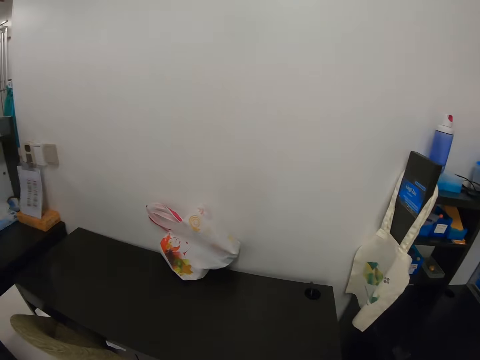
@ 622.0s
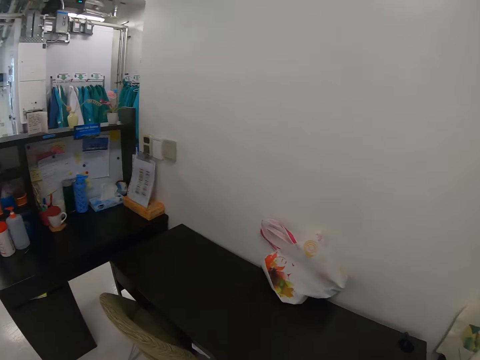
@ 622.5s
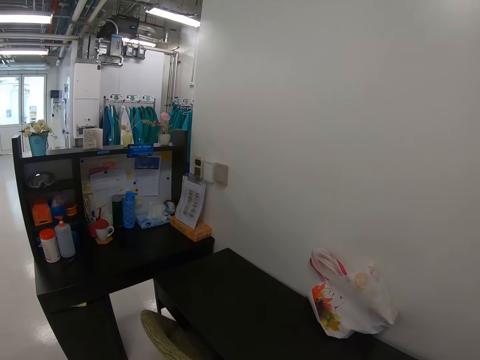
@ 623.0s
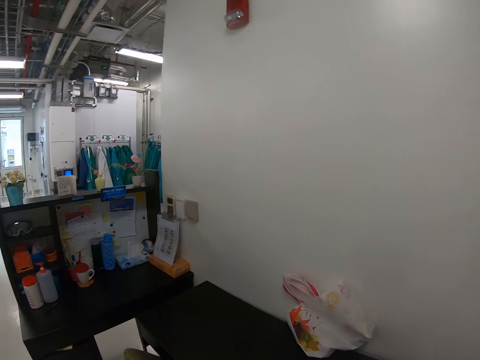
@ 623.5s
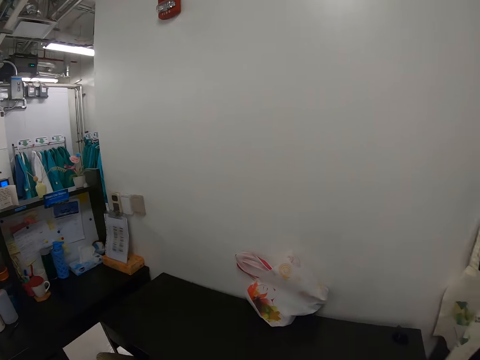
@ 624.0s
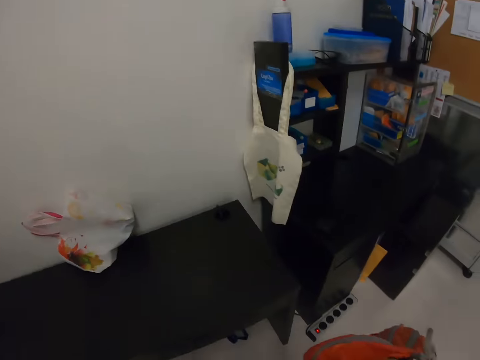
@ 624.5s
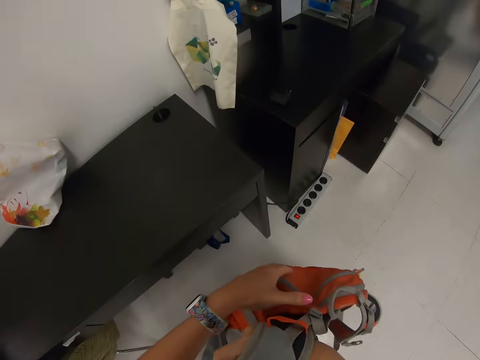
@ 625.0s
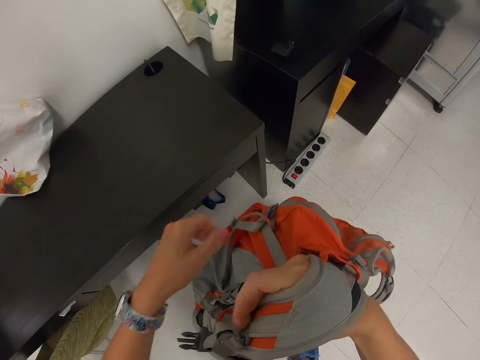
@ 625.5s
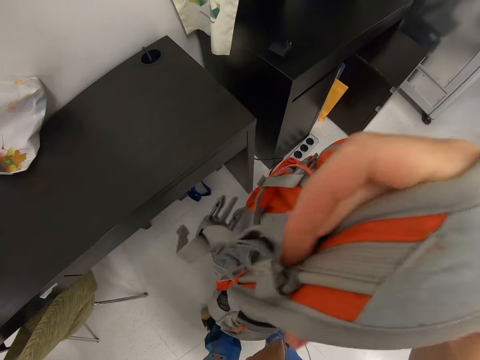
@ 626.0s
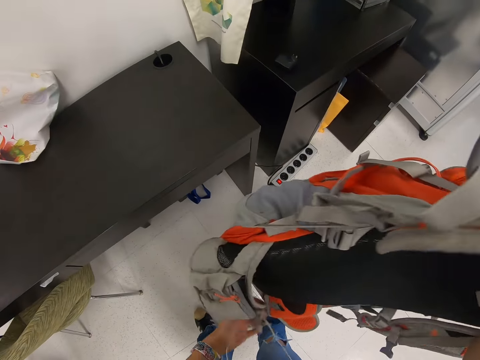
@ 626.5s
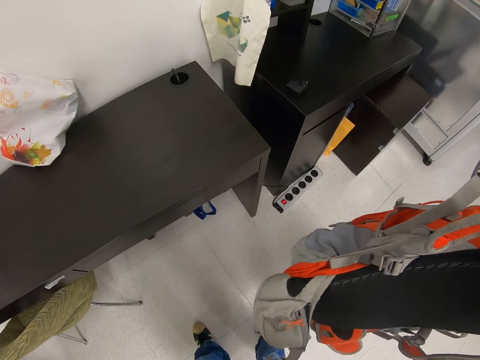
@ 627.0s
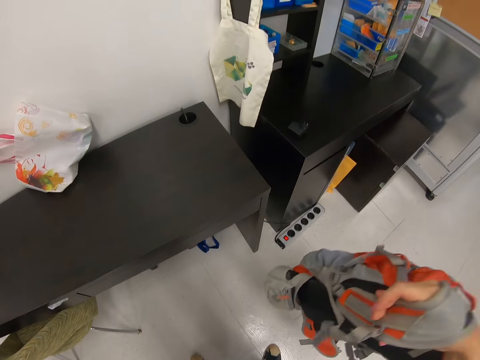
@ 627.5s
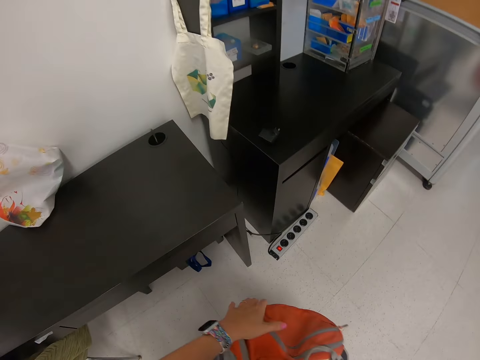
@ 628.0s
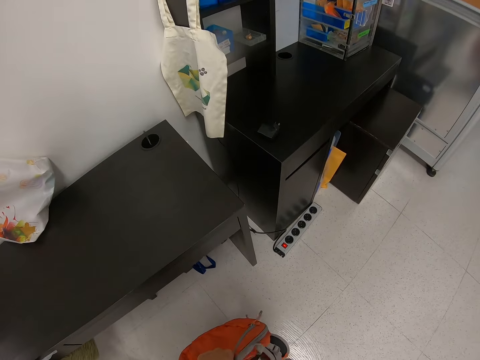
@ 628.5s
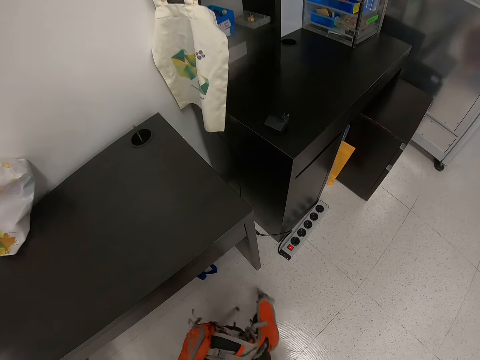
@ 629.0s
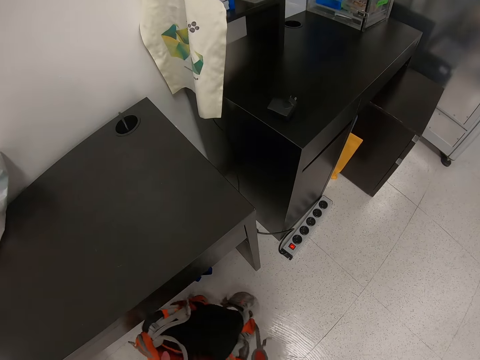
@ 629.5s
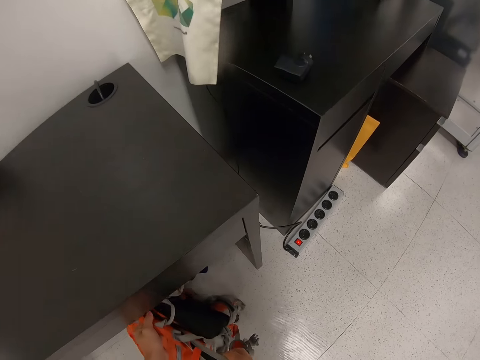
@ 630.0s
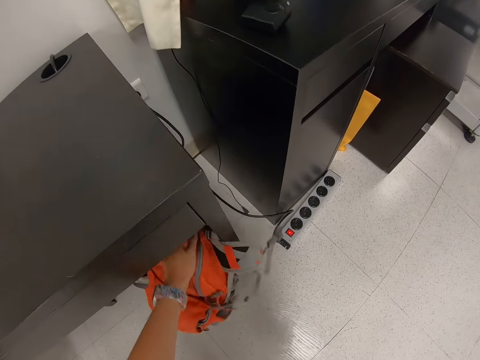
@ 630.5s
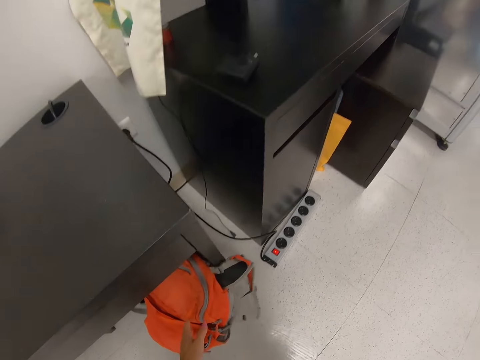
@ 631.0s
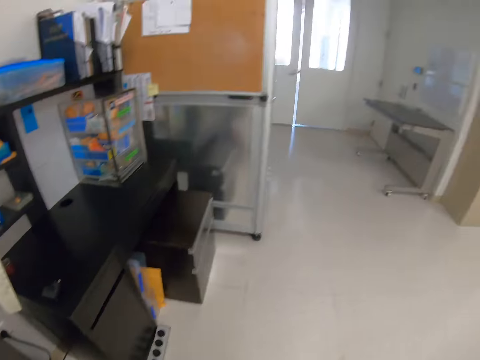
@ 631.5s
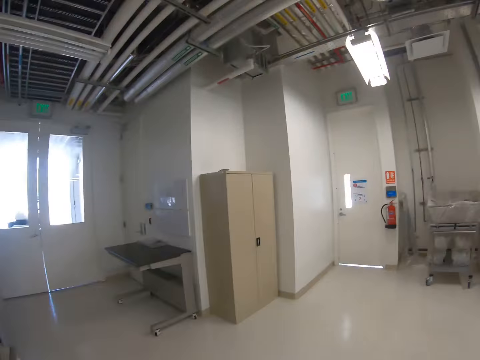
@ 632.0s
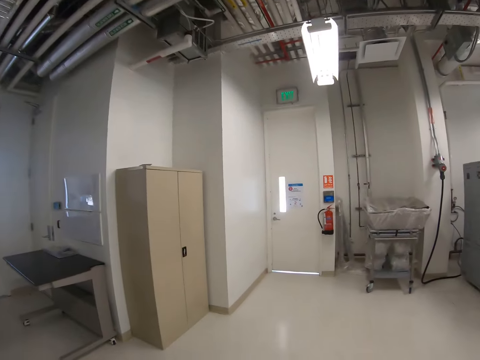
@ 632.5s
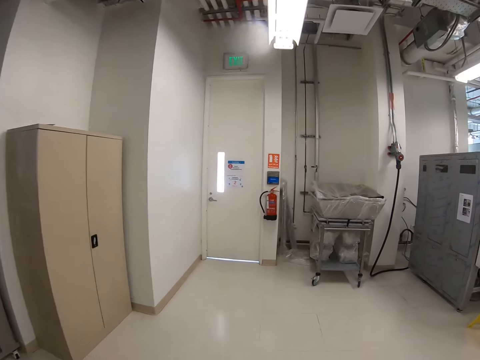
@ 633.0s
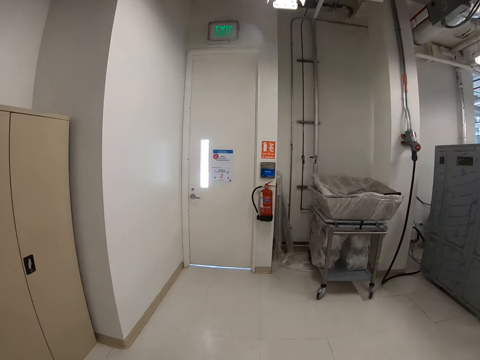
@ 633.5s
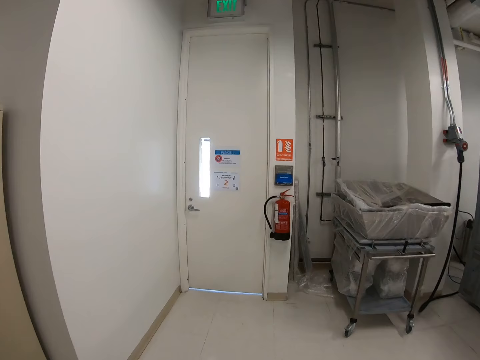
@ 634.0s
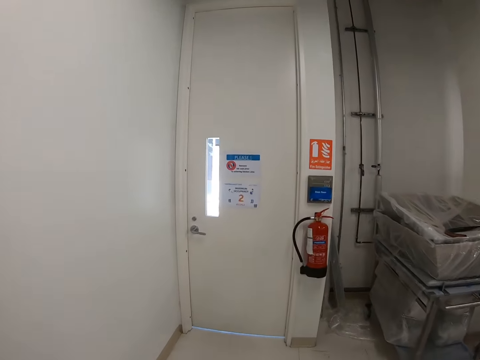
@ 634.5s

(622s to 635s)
The camera wearer looks around. They remove a backpack and put down the bag. They place the bag under a desk. They walk in the room, to the right.

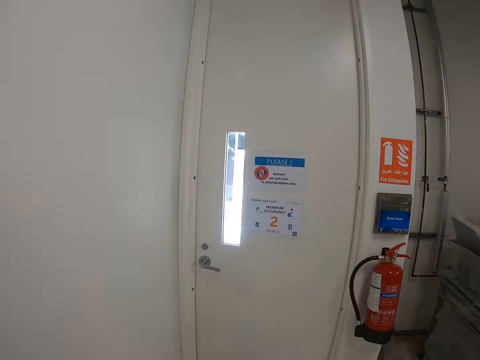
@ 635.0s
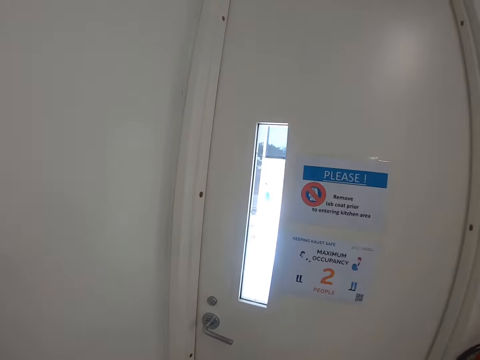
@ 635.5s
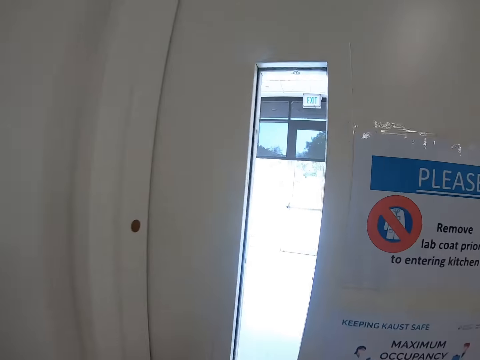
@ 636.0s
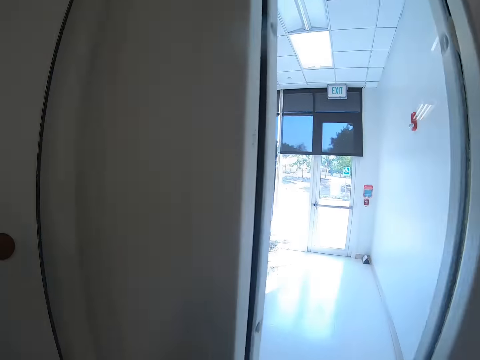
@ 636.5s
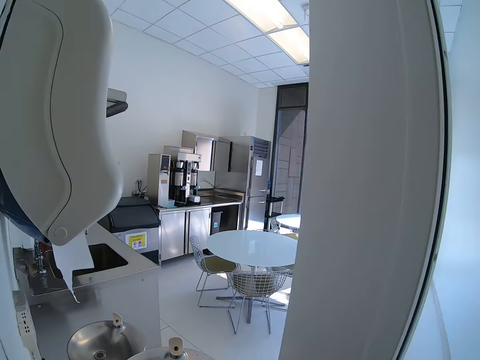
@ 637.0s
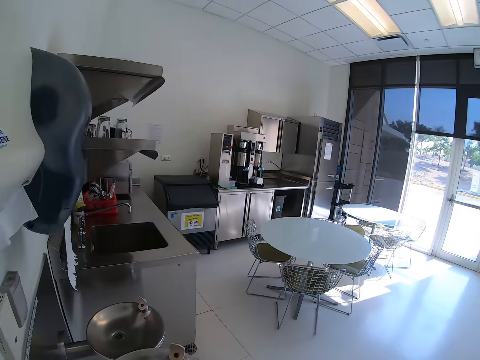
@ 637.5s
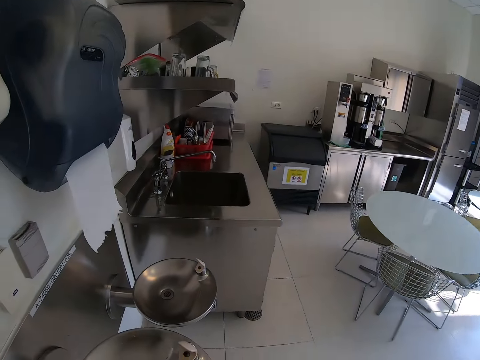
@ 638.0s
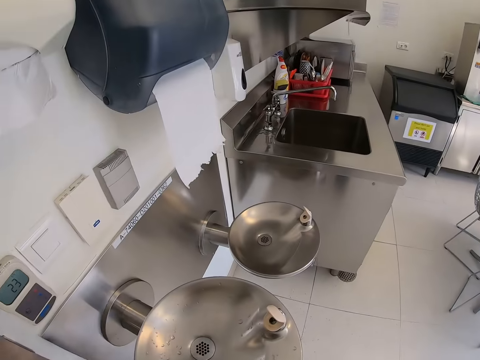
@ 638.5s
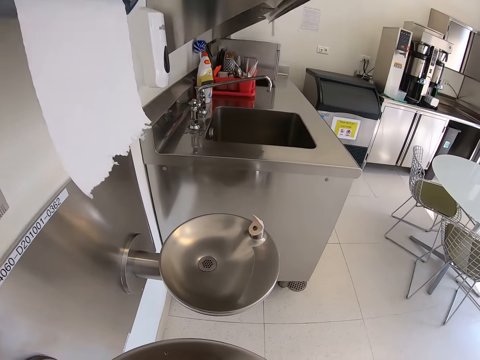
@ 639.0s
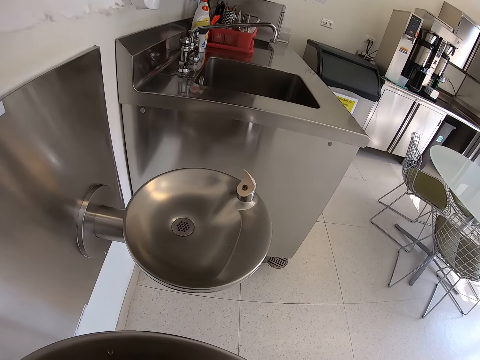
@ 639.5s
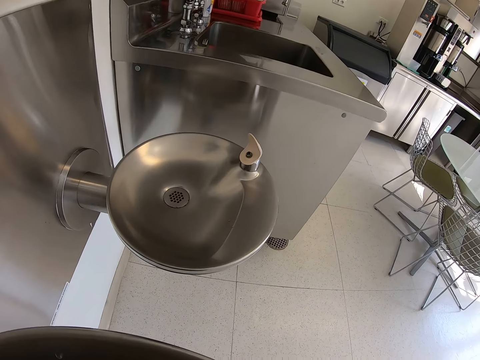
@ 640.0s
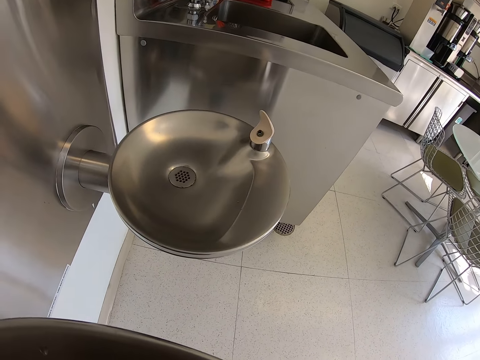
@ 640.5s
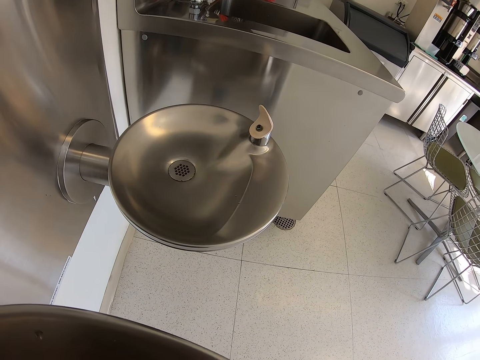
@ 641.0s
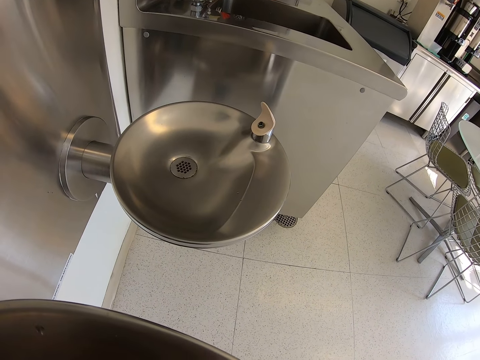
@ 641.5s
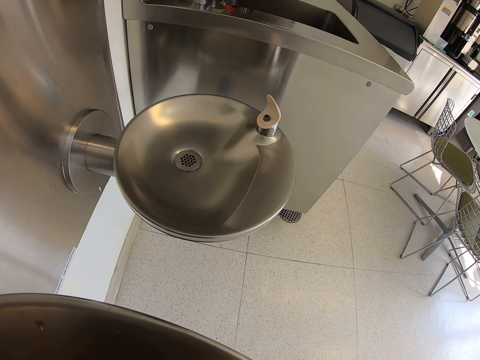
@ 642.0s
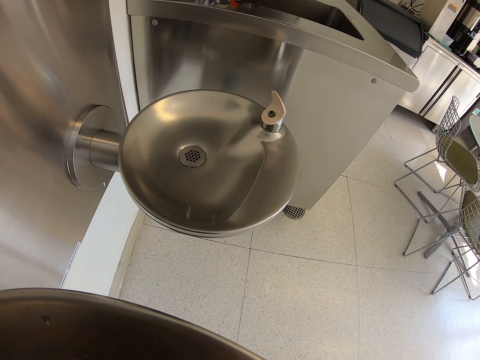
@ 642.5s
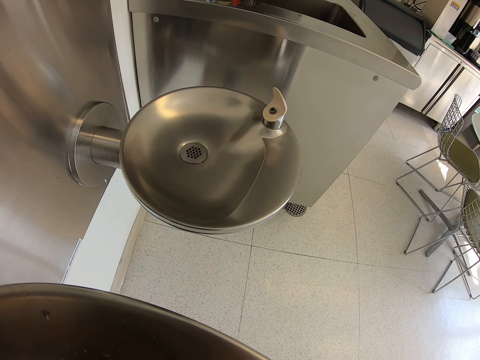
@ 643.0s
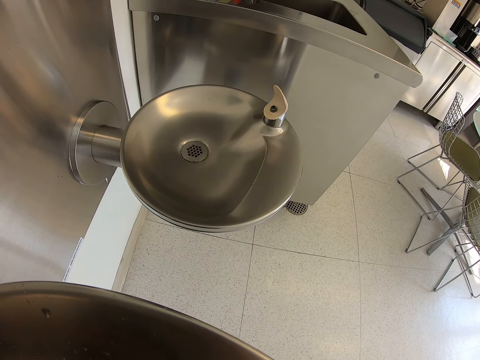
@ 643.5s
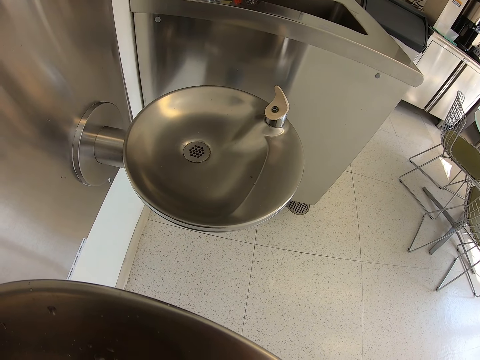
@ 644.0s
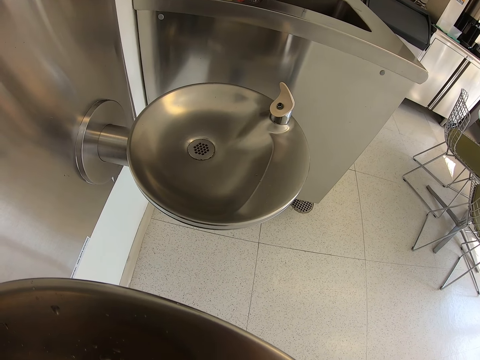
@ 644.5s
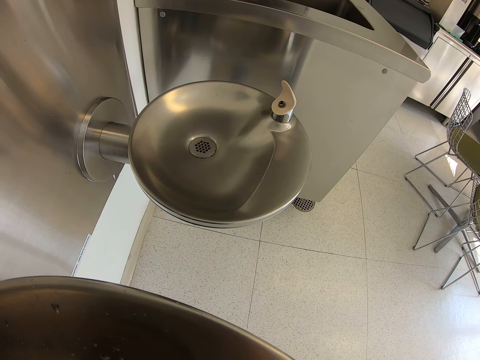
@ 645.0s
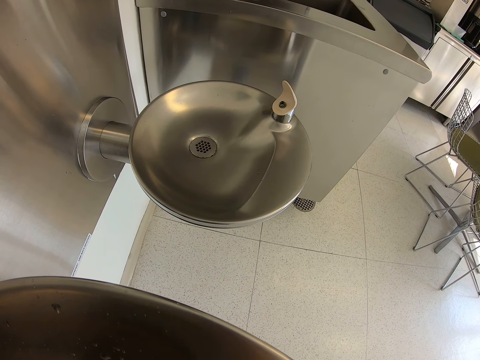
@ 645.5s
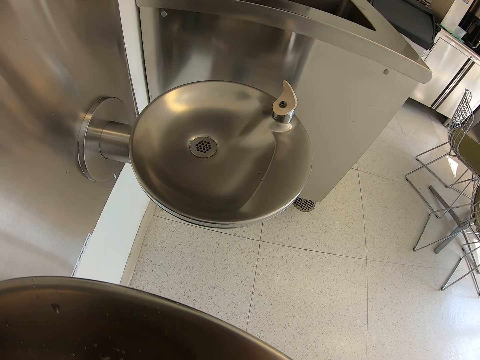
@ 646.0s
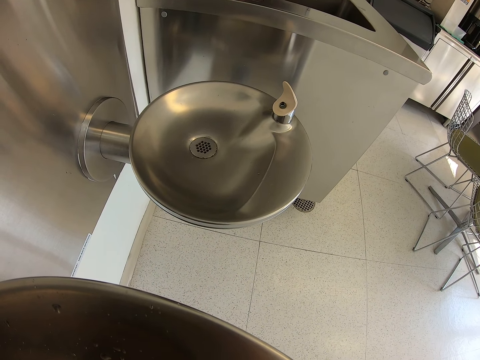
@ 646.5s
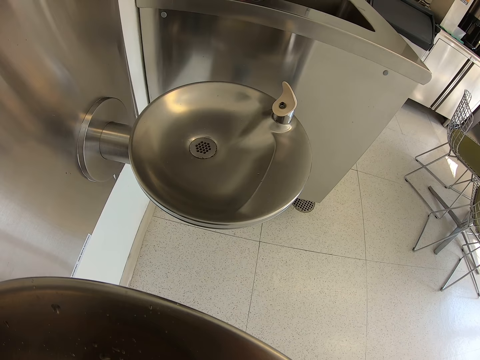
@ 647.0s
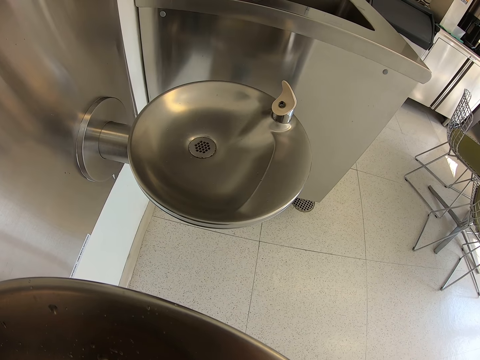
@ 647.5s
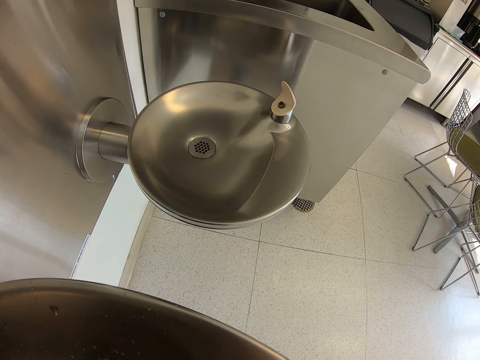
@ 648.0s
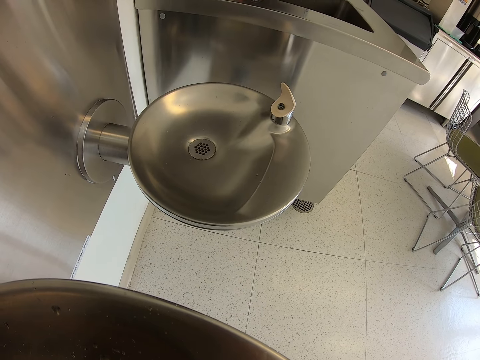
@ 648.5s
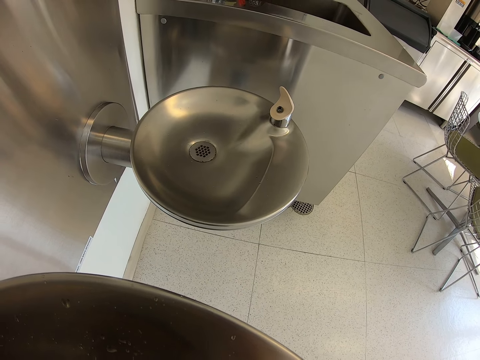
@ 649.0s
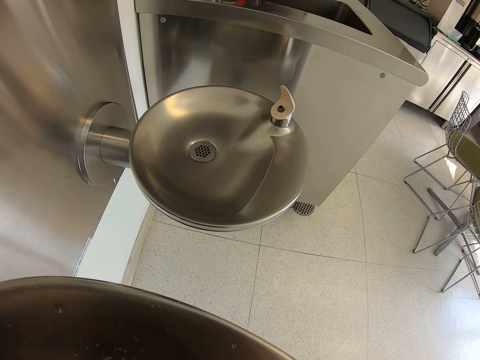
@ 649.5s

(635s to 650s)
The camera wearer opens a door. They look around. They use the drinking fountain.
